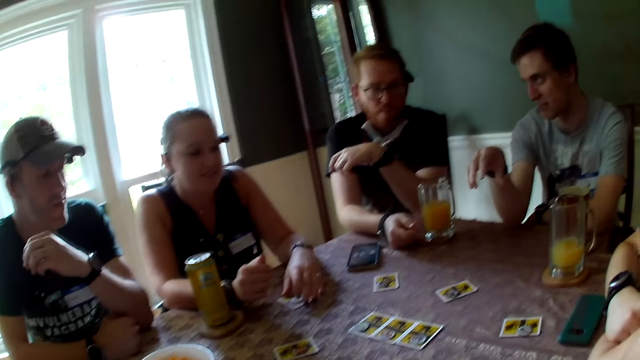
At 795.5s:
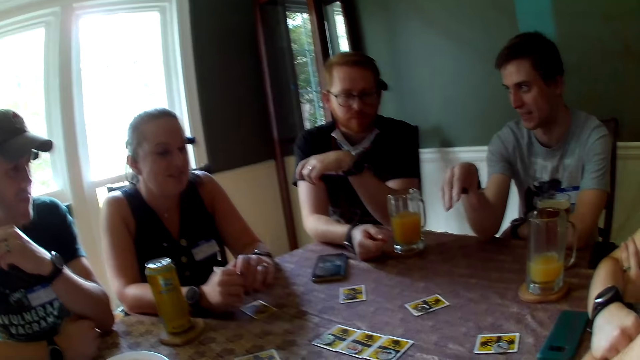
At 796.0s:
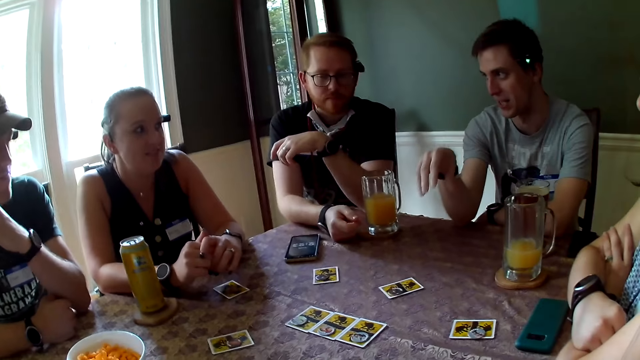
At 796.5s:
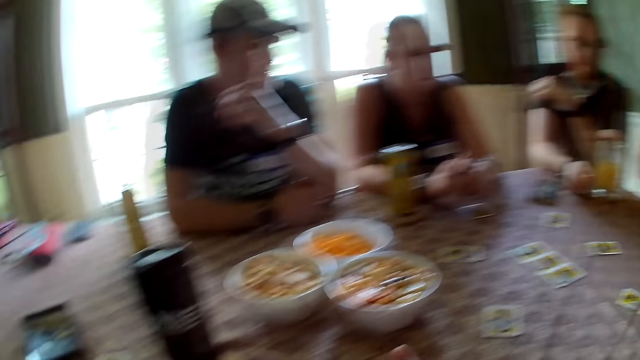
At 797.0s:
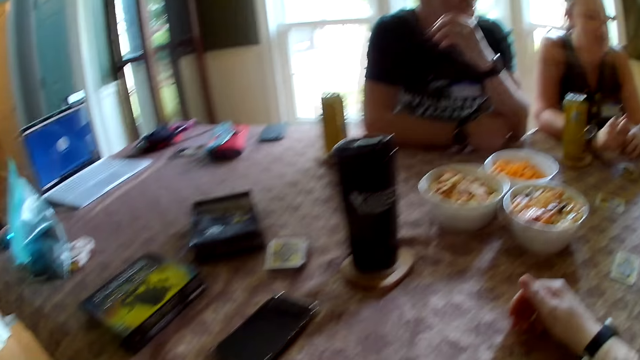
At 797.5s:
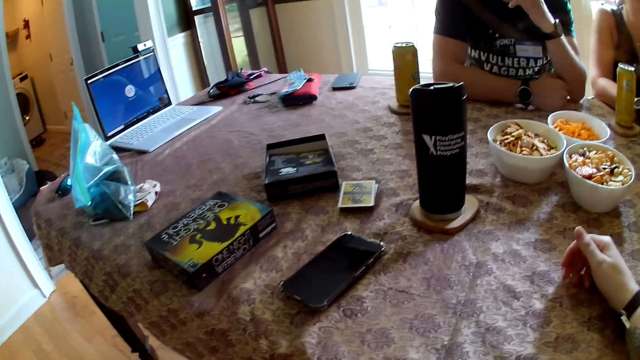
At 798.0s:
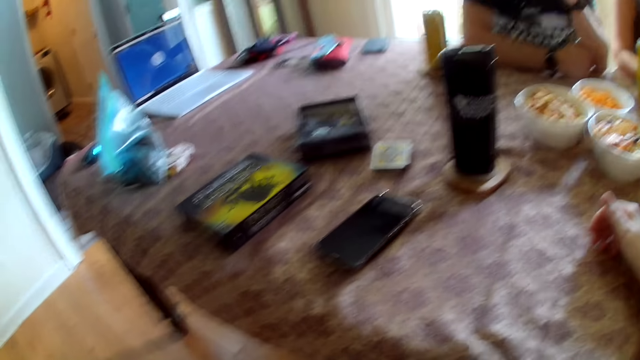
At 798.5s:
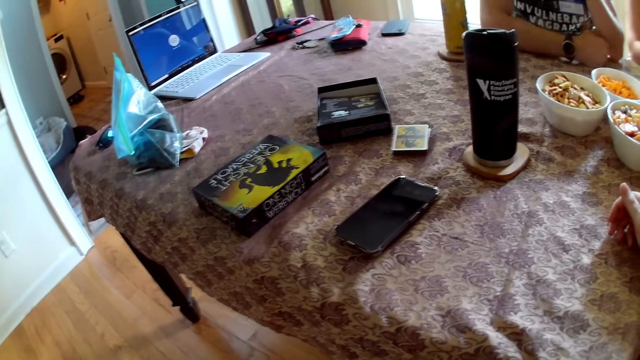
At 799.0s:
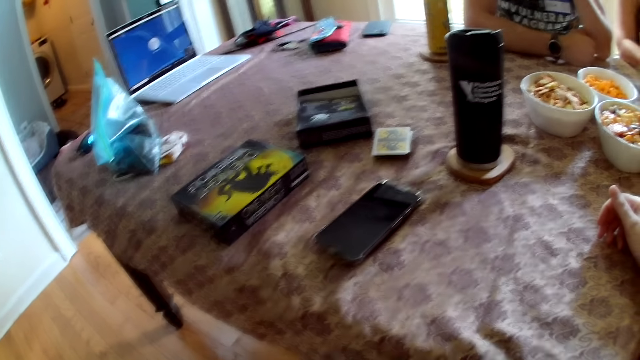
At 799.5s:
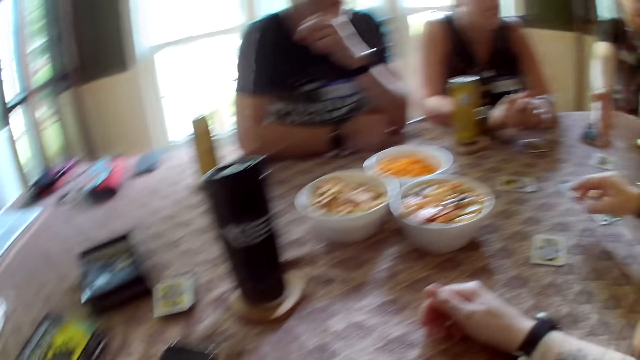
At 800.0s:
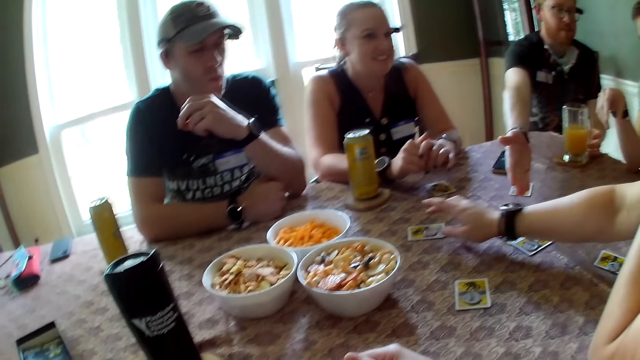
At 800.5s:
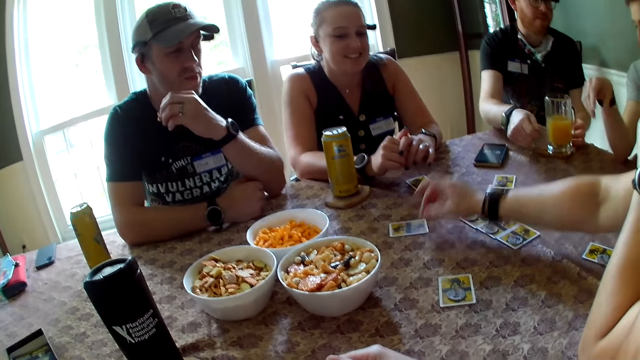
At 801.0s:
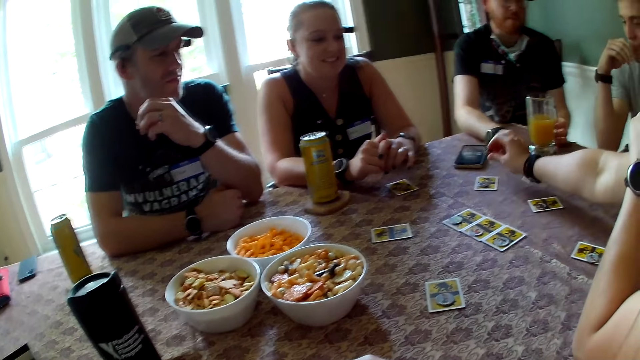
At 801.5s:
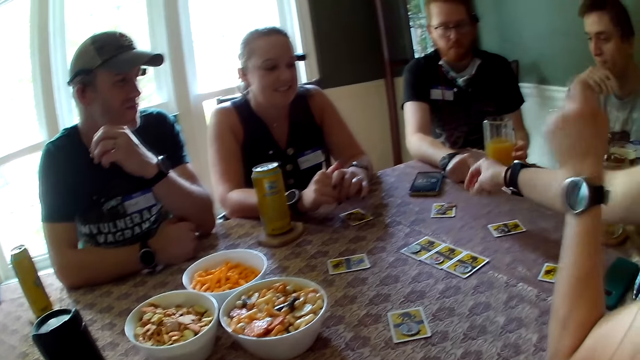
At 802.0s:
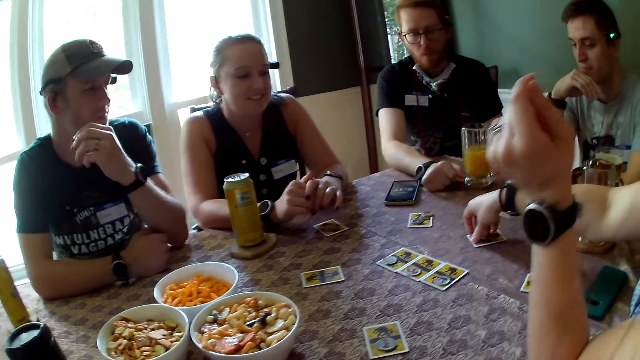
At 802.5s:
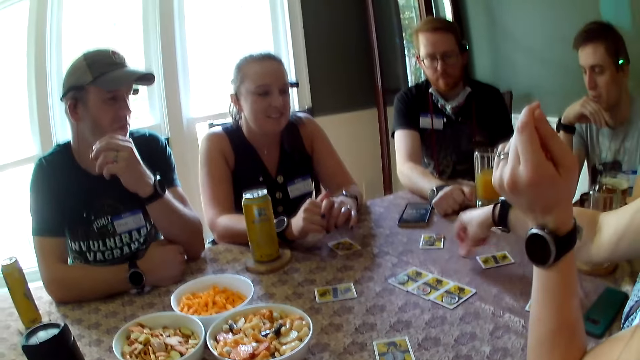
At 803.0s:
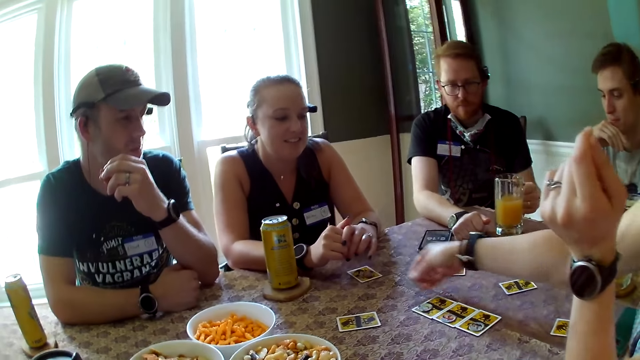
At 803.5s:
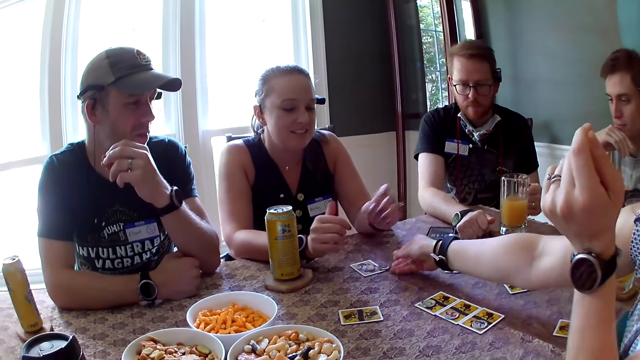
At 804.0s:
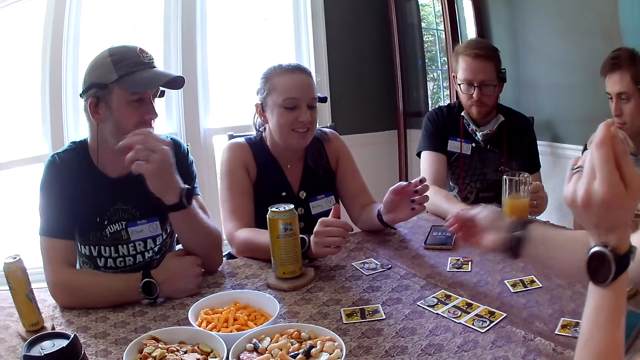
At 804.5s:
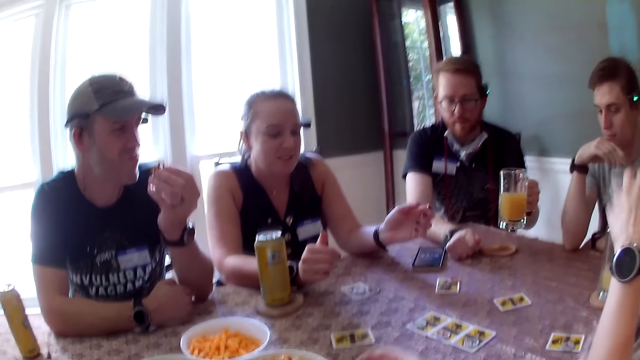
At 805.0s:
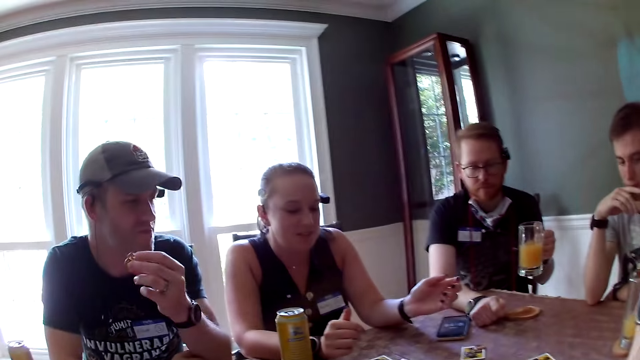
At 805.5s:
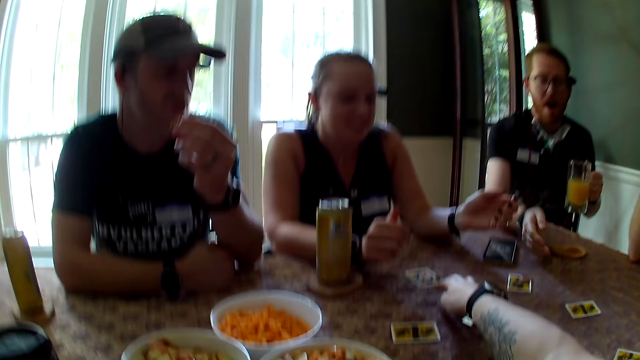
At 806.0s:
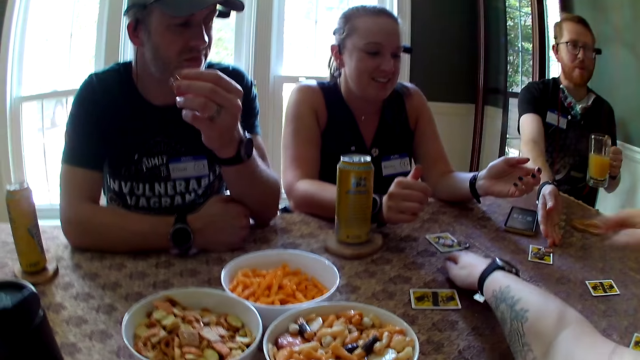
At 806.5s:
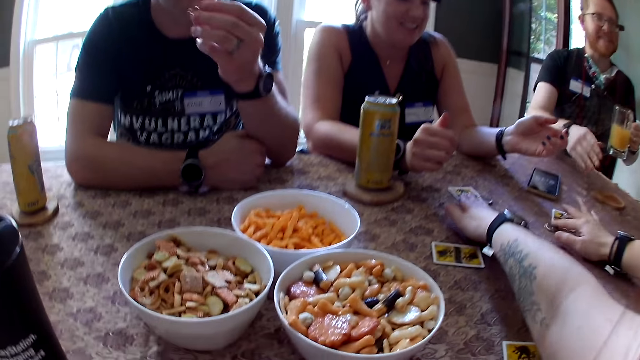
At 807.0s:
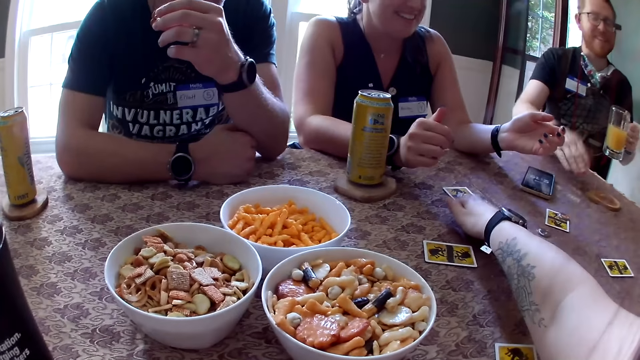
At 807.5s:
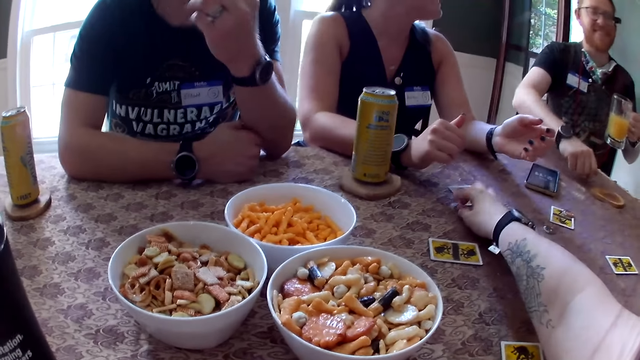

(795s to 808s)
The camera wearer eats corn. A man speaks. A woman adjusts chips on the table with her right hand. Another woman drops a die and picks up the die. A man picks up the cup from the table with his left hand. The camera wearer adjusts chips on the table with her right hand.

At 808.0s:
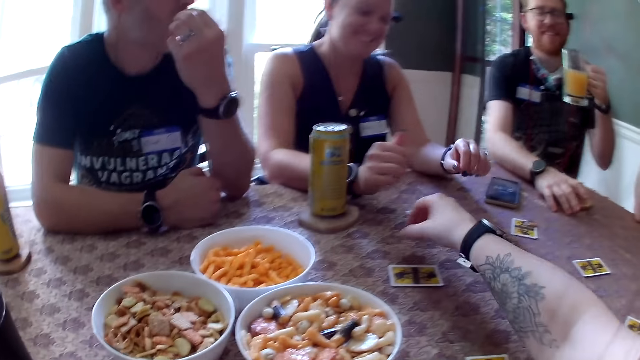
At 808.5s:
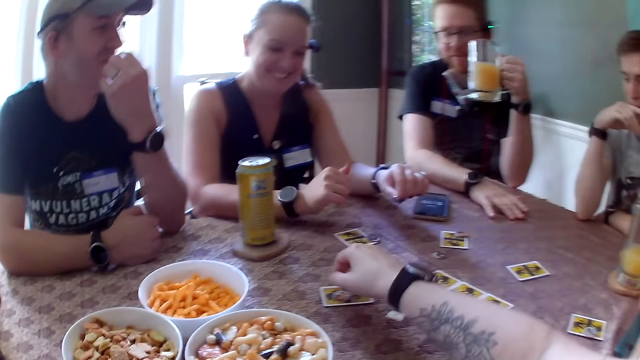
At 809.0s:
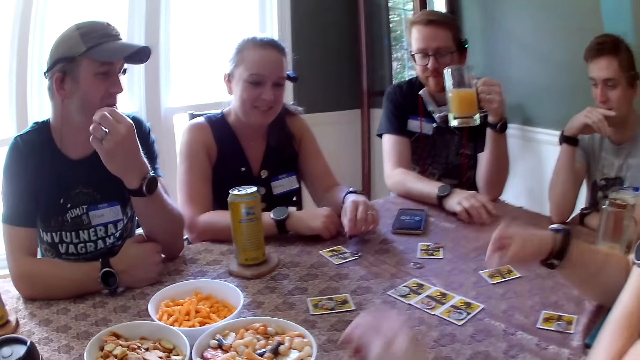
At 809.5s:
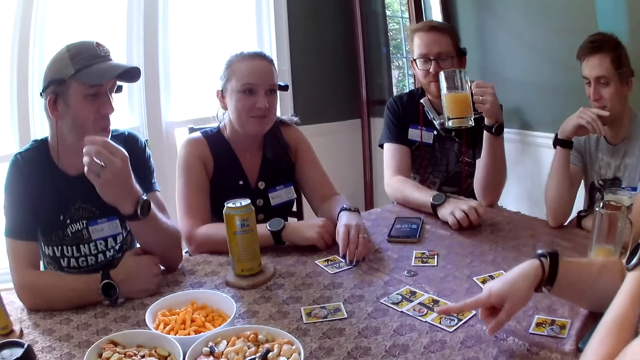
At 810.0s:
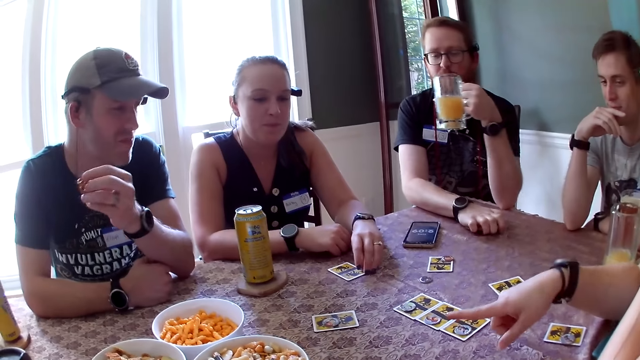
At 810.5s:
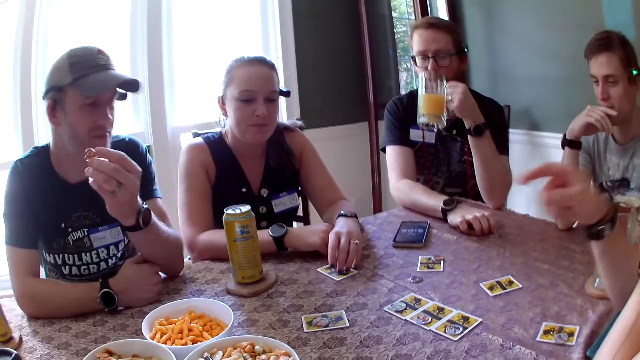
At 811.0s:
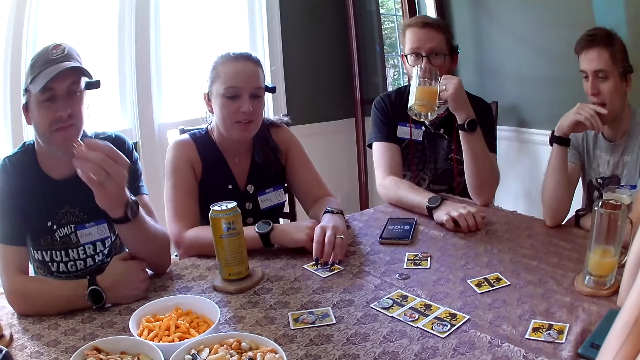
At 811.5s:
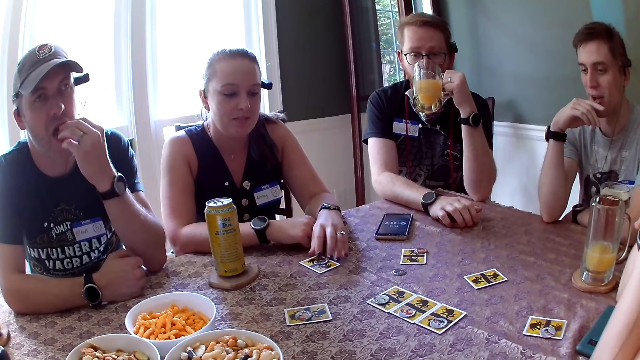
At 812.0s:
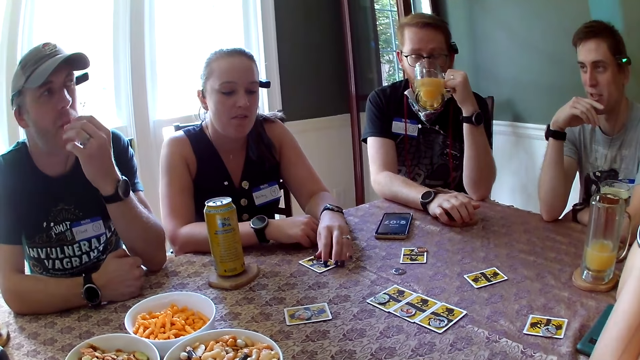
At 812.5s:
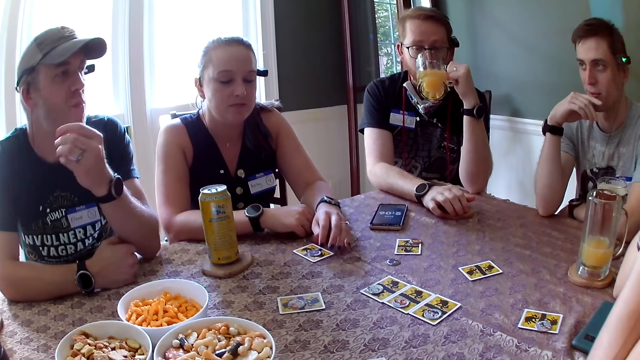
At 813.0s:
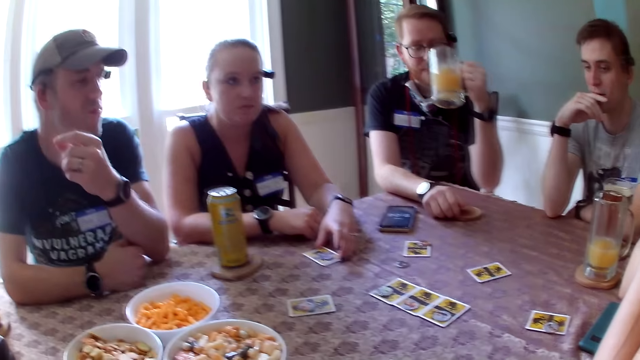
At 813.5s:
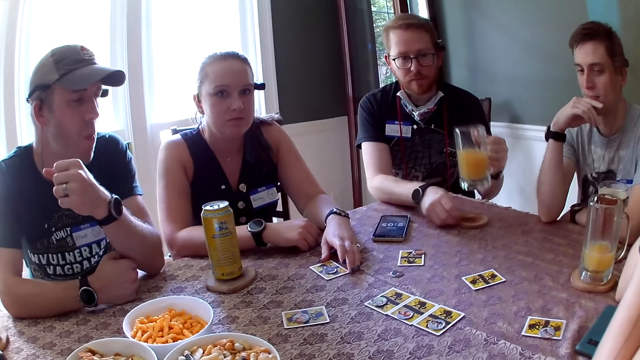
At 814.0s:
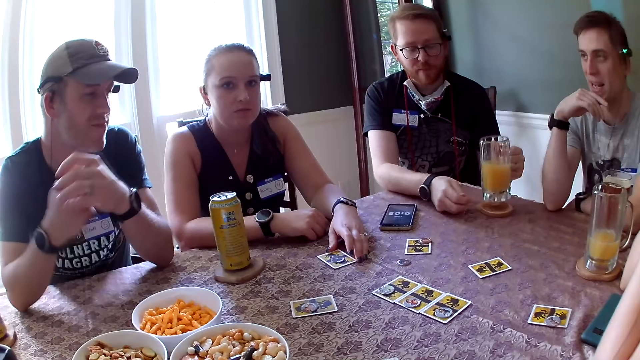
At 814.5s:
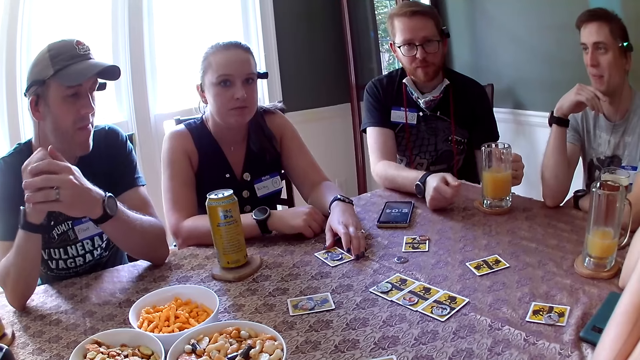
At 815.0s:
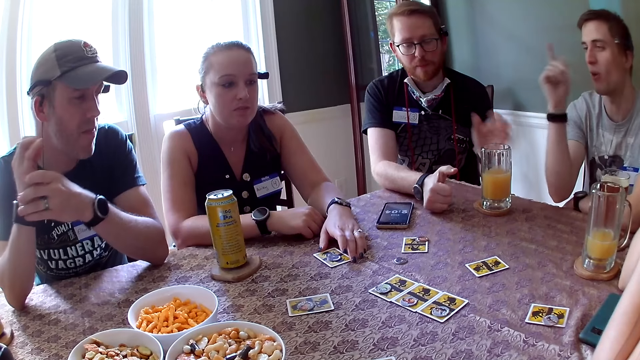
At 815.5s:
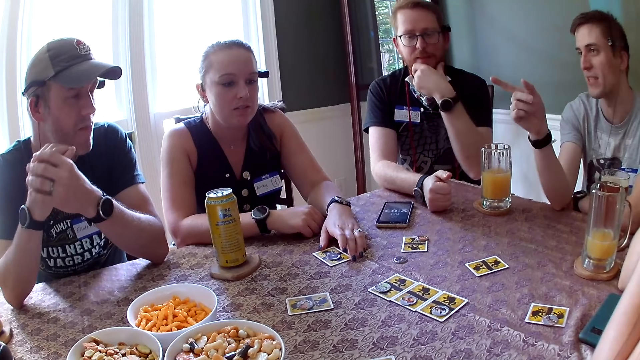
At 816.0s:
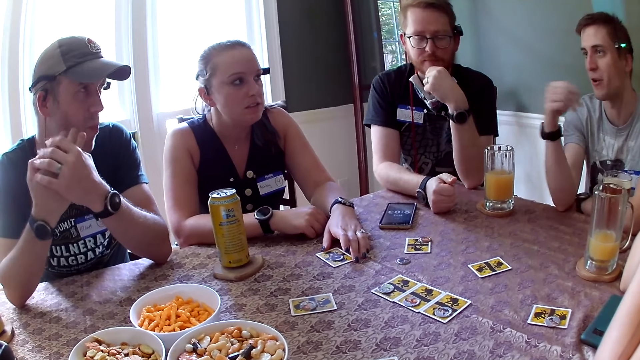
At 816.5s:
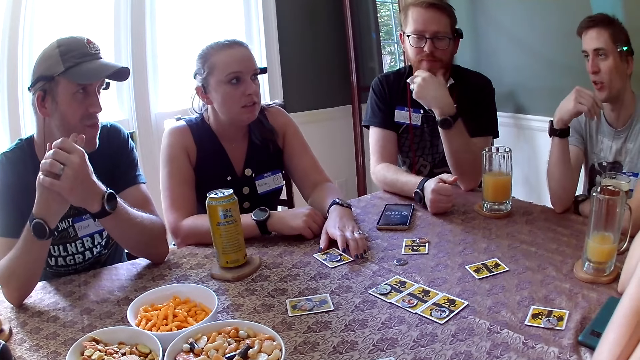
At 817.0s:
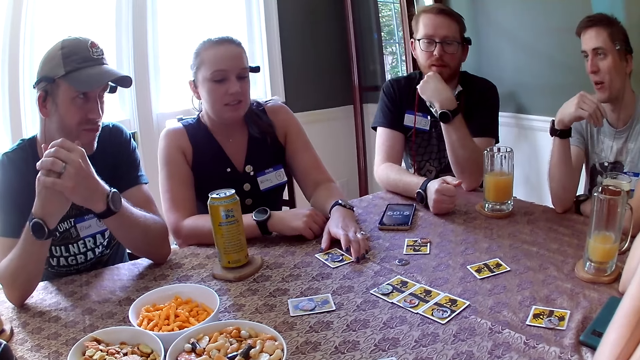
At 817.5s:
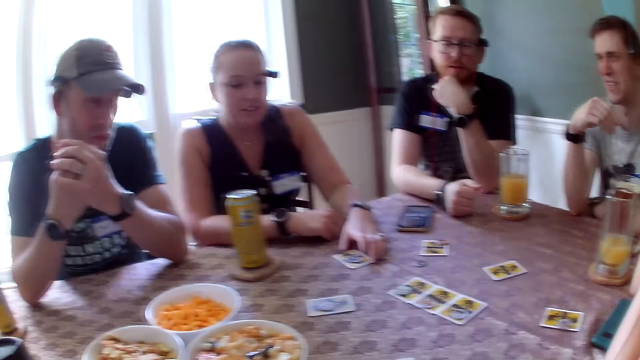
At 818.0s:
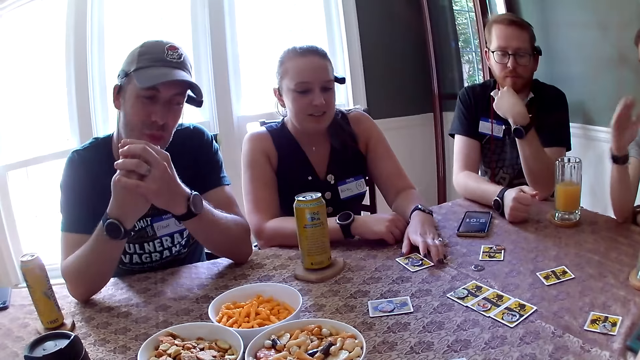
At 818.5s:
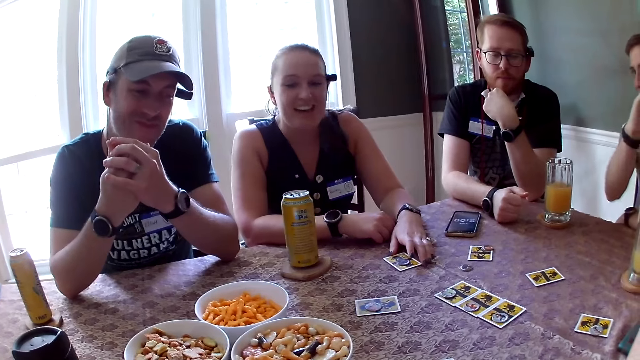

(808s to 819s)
The camera wearer picks up a die. A man eats the cookie in his left hand. Another man drops the cup in his left hand on the coaster. A man speaks.
